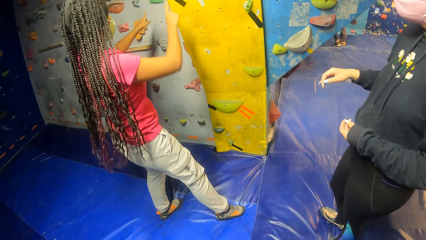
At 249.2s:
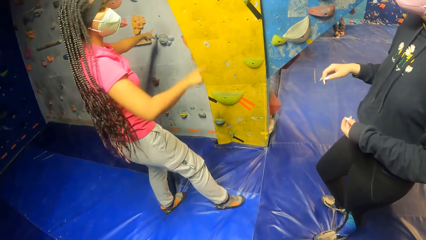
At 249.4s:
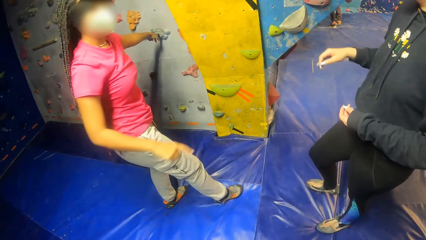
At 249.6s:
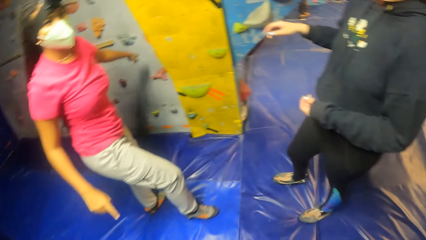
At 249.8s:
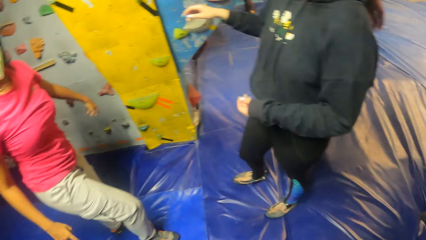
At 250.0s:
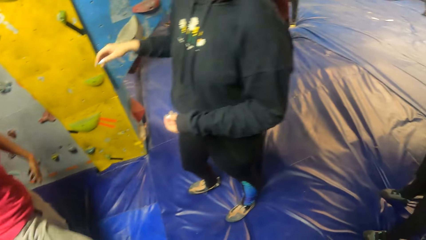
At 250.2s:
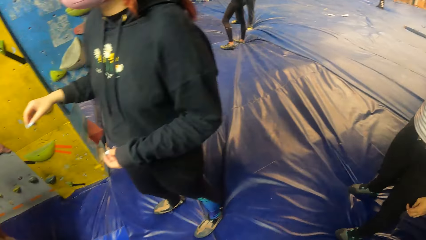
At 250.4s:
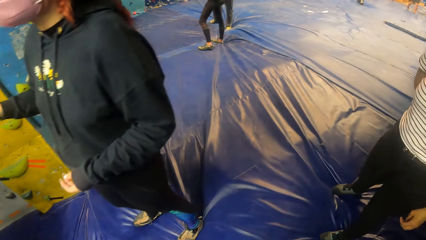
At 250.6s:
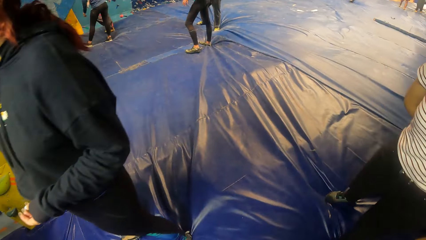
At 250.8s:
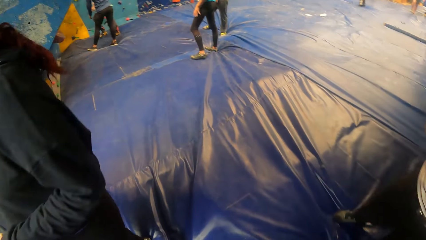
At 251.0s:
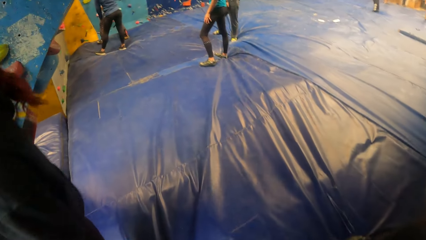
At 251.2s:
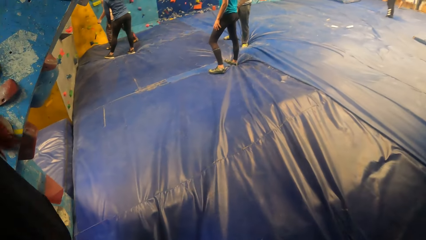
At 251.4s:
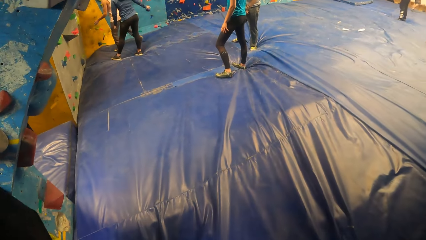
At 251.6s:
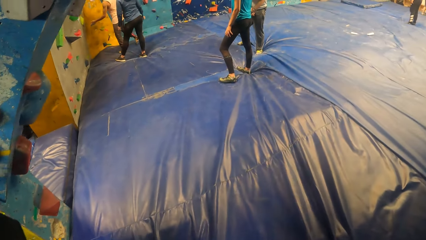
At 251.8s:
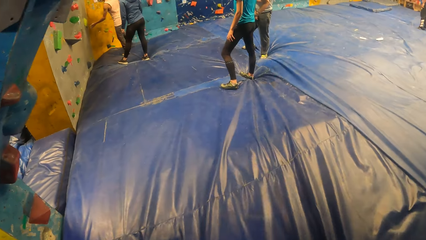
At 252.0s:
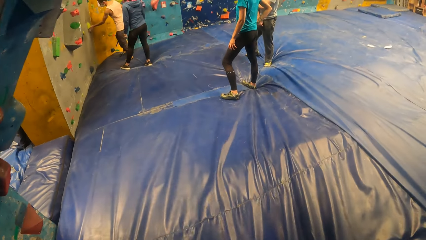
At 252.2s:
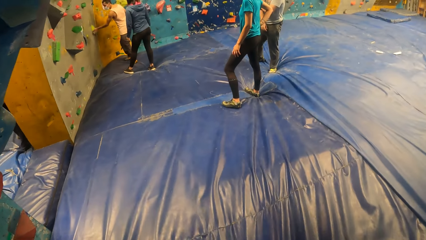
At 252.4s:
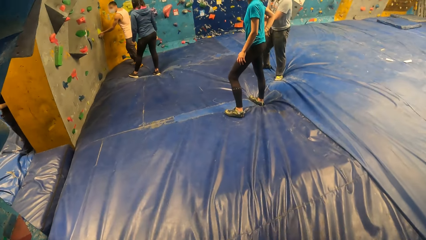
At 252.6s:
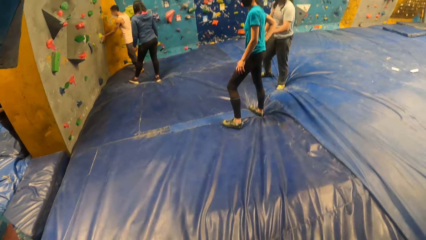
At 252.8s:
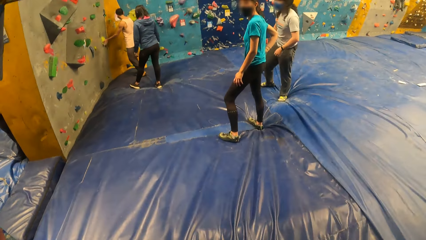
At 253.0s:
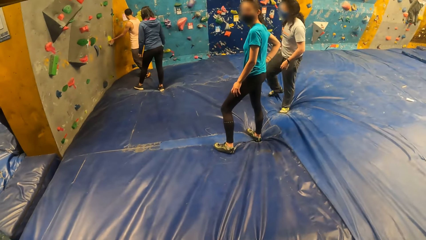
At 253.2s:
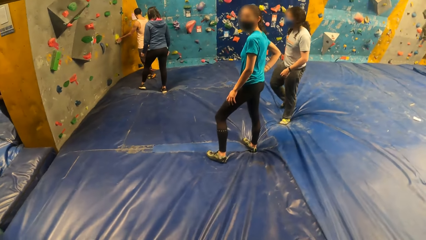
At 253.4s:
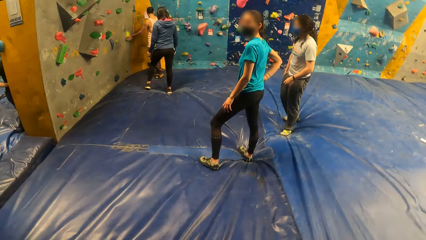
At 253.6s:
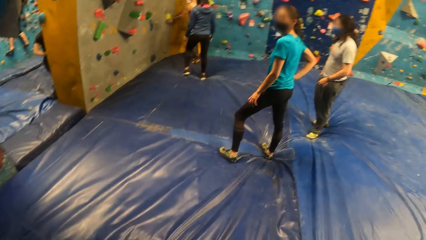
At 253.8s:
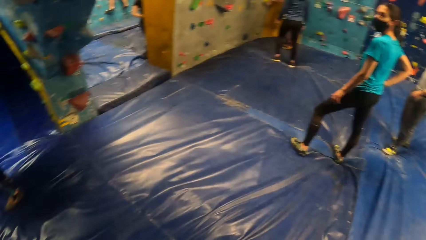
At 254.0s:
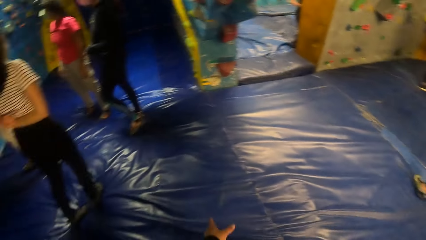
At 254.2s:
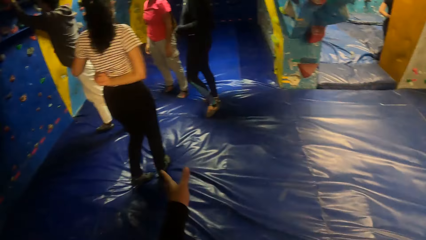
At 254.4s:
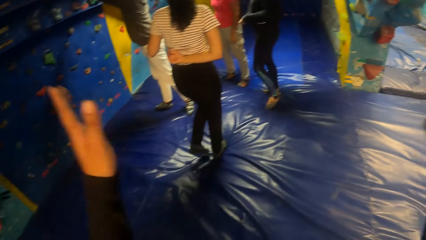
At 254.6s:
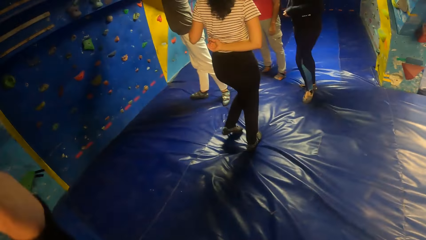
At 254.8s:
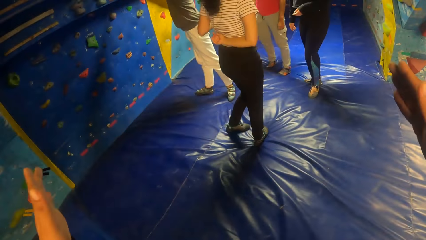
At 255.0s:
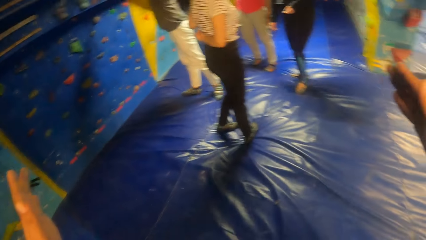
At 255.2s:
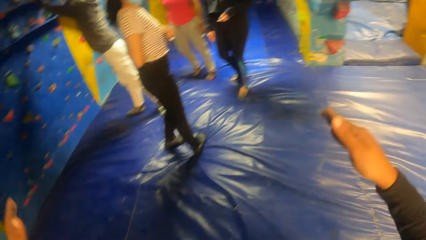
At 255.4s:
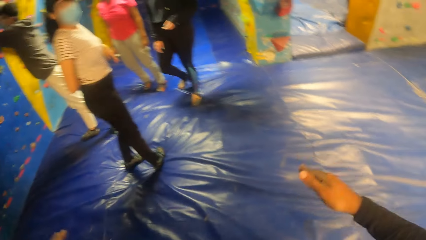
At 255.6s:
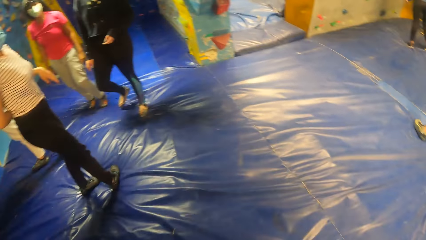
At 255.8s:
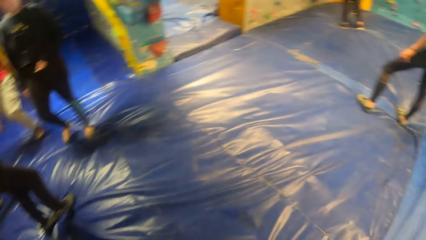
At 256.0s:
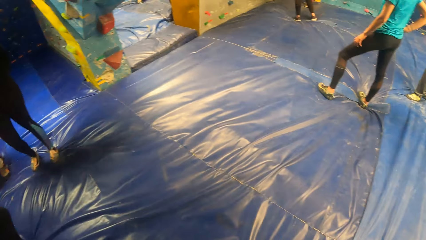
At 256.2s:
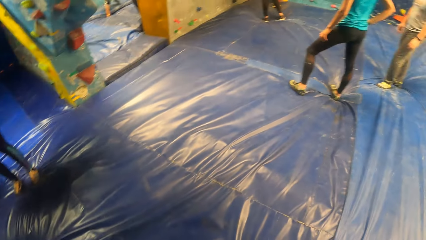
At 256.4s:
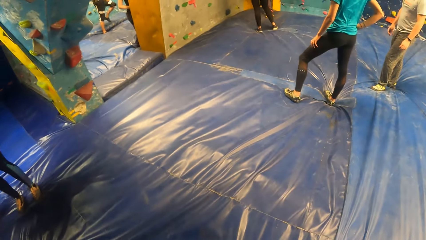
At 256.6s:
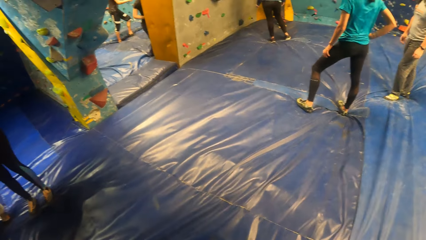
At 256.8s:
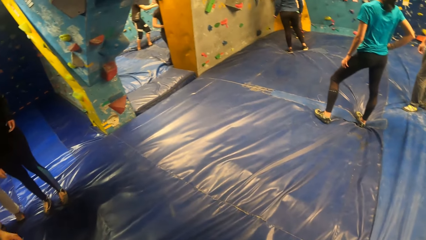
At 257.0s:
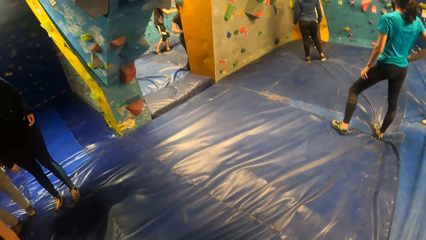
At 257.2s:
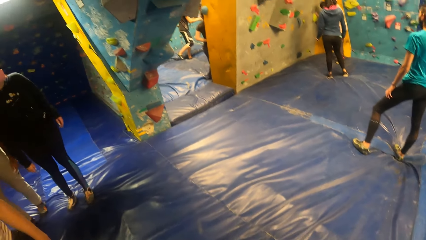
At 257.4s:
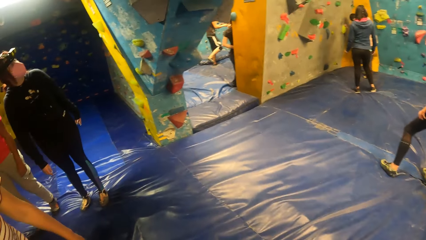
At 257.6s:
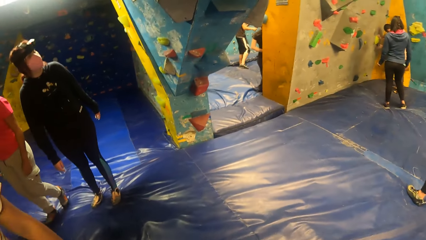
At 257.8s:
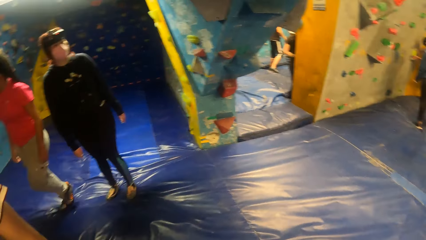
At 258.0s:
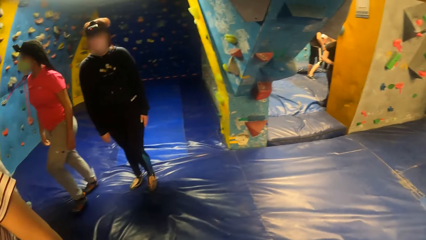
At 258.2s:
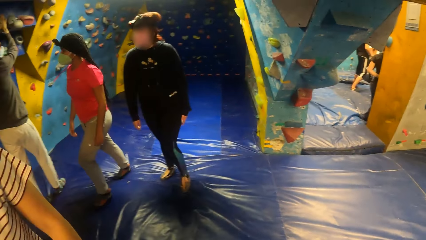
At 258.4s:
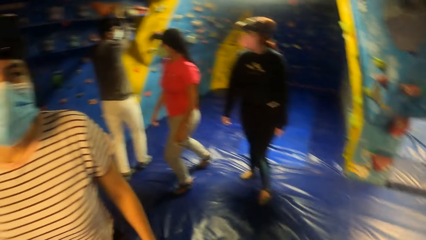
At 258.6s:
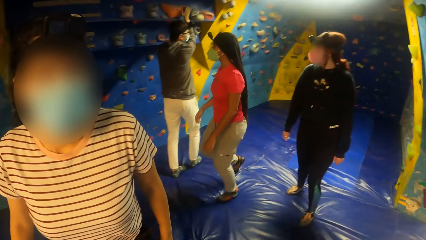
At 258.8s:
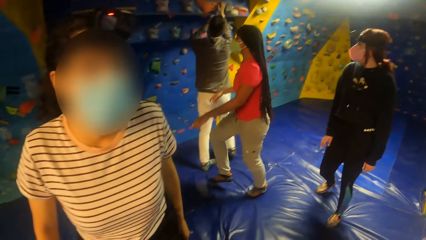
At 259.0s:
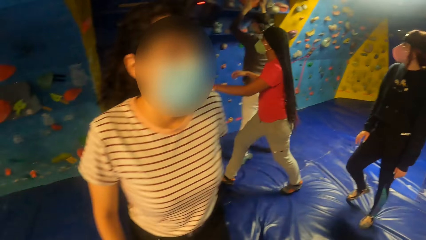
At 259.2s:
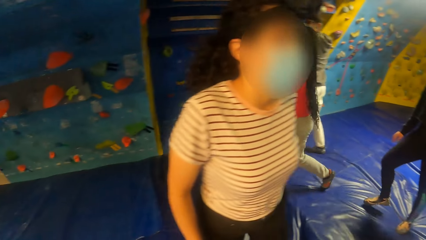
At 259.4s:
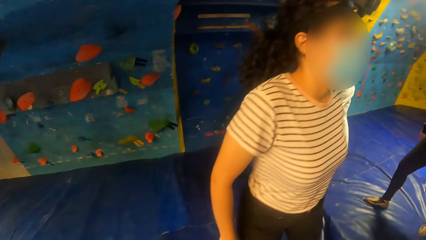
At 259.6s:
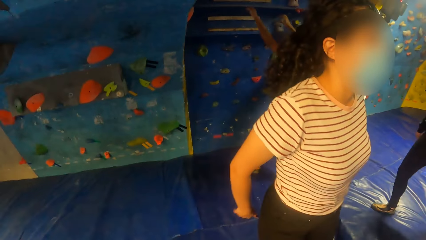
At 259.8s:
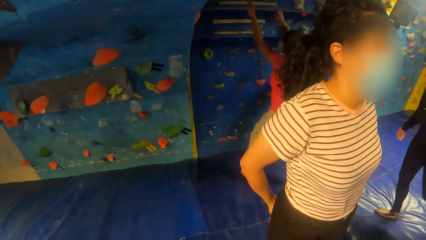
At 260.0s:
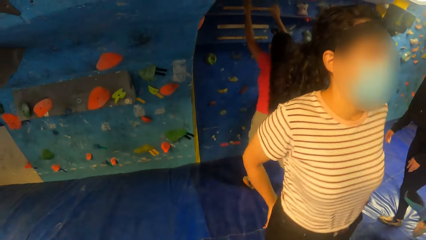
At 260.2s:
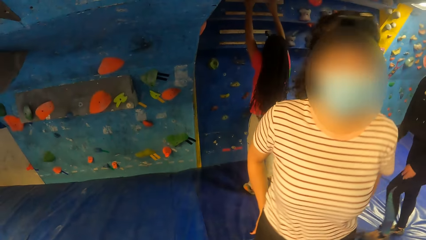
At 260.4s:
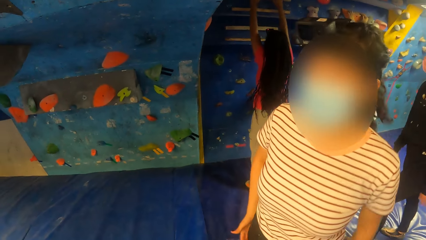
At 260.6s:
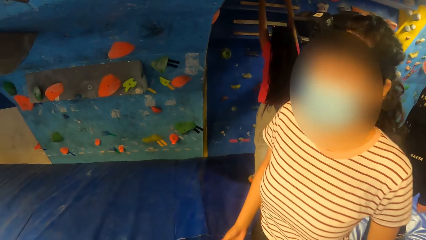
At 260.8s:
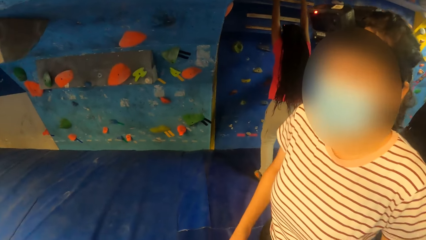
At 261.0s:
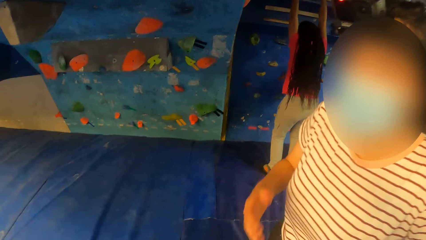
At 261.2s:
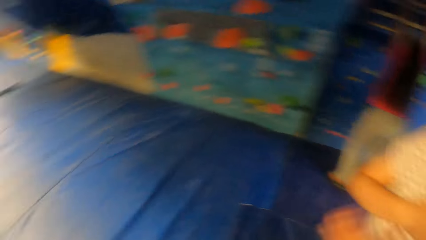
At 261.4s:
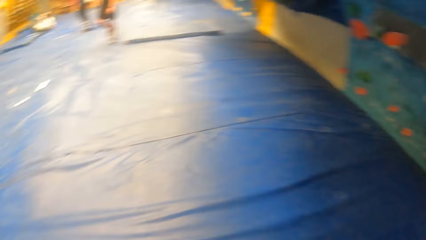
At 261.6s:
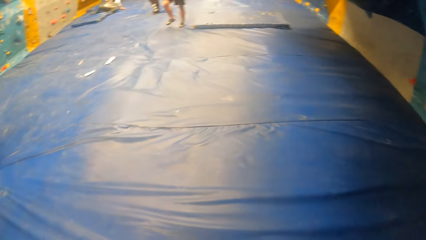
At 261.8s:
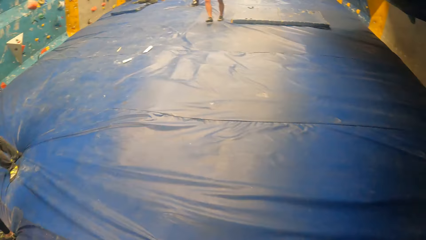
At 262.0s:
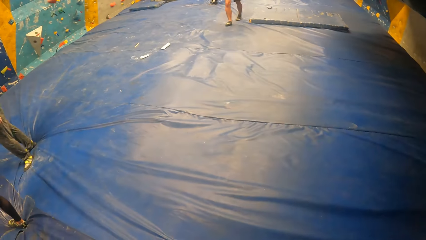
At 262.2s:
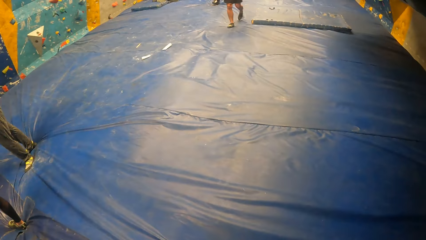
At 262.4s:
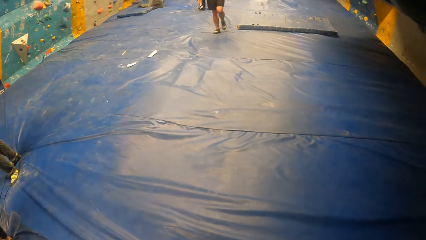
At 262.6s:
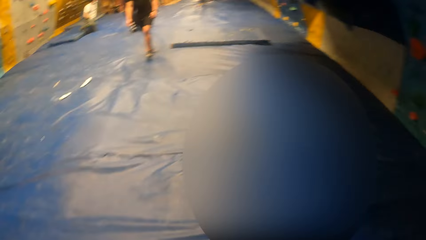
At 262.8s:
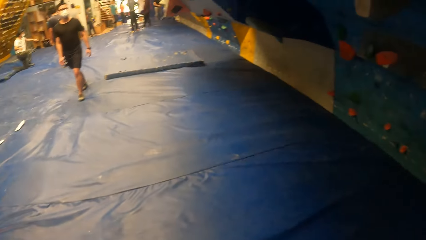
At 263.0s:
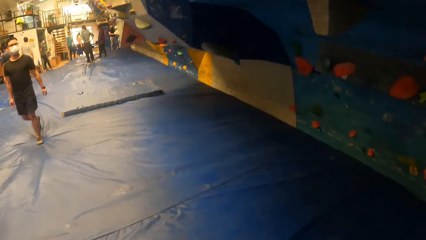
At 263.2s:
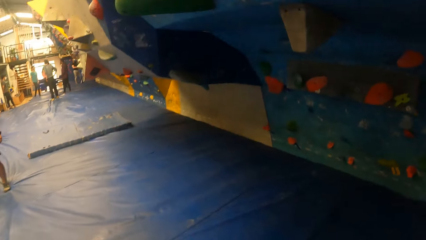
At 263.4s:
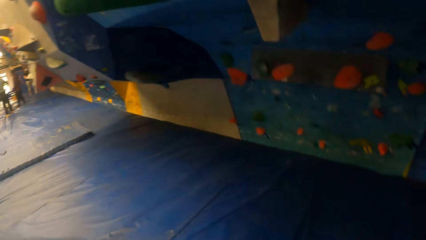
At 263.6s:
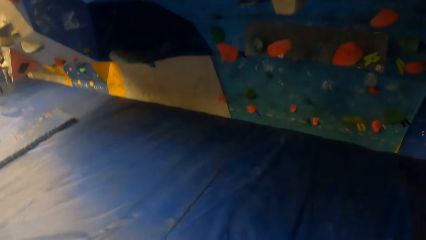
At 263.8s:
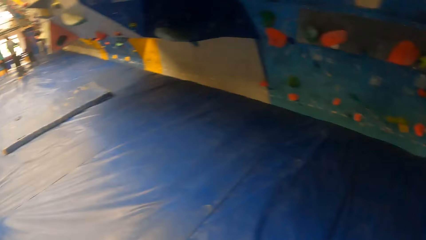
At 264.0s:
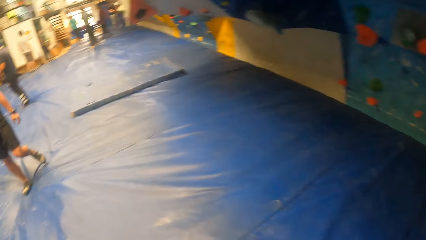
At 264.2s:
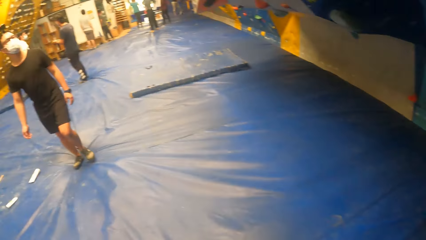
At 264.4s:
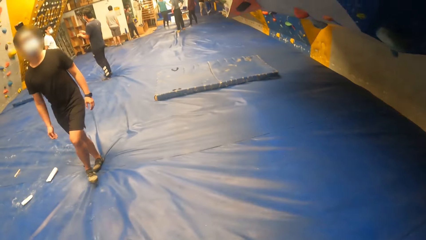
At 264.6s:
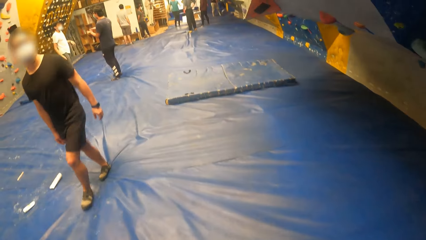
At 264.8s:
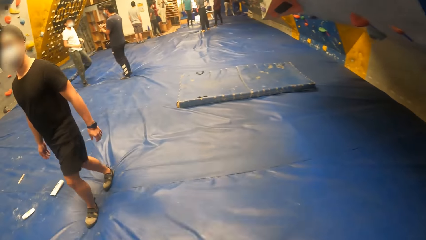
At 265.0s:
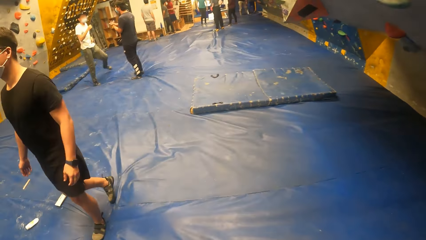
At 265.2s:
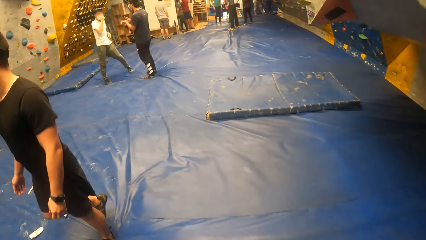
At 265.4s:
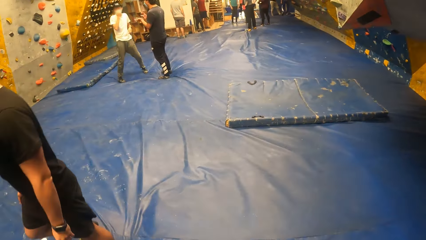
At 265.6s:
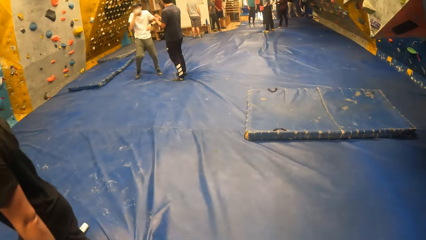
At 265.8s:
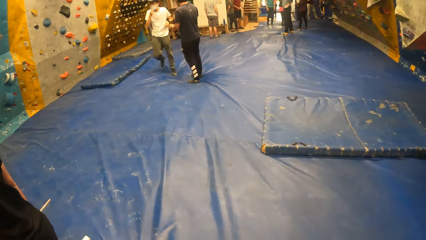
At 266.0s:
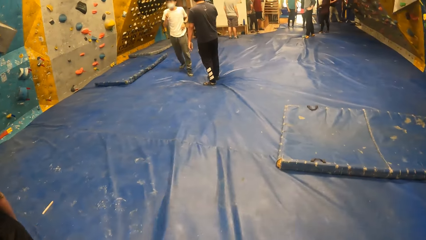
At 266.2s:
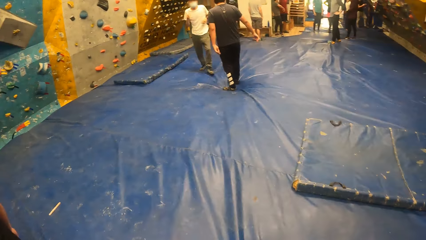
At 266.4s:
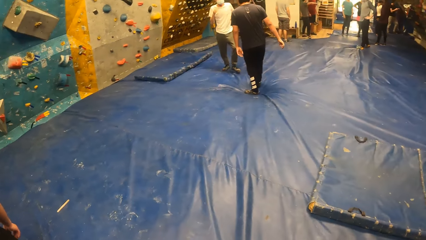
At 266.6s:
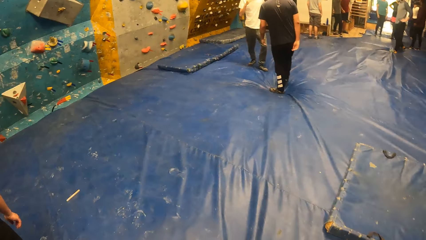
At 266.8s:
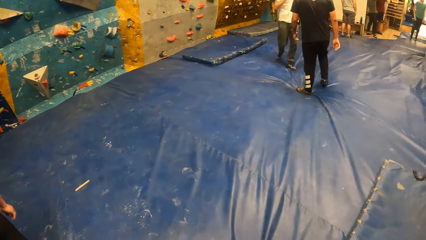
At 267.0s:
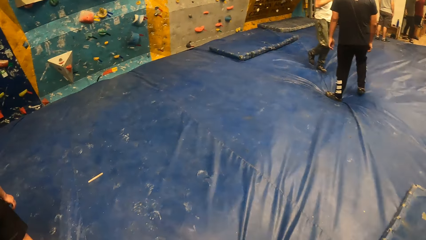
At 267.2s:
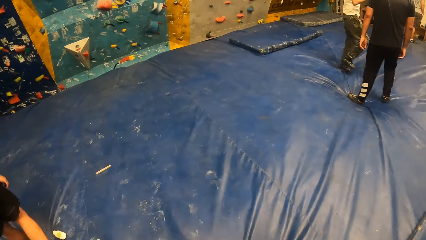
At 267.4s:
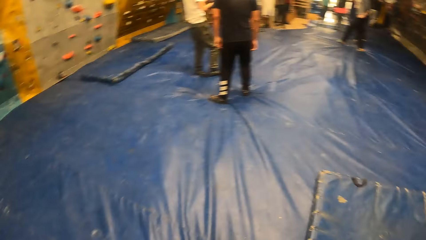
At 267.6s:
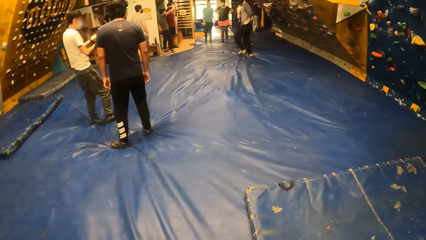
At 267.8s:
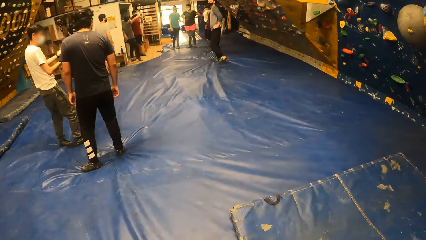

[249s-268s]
The camera wearer walks to the middle of the gym. They stare at the foam mattress. They look around. A woman moves towards the rock climbing wall. The woman climbs the bouldering wall with both hands and legs. The camera wearer interacts with another woman. They walk around the gym.
